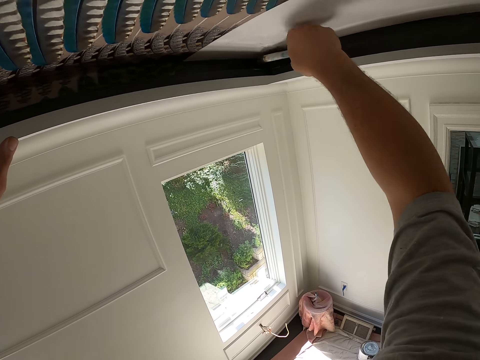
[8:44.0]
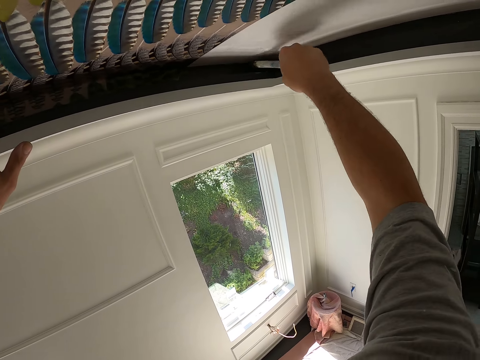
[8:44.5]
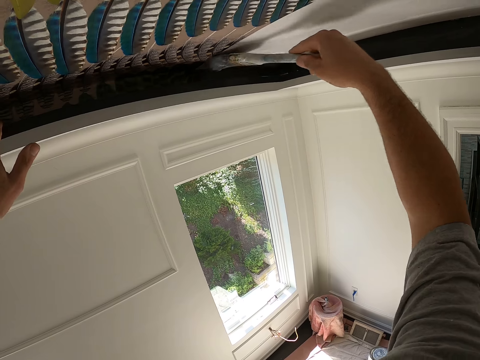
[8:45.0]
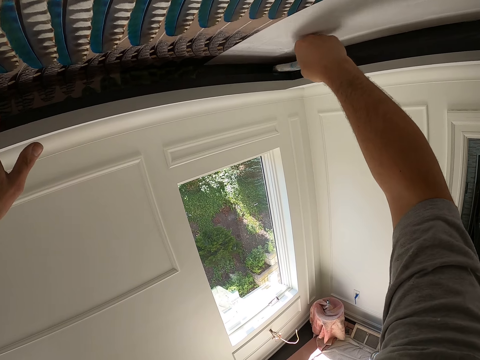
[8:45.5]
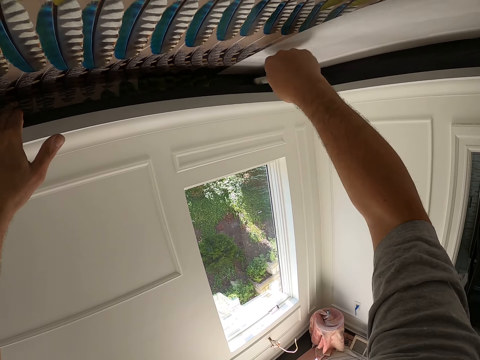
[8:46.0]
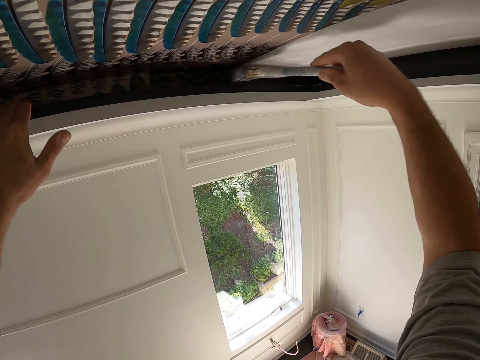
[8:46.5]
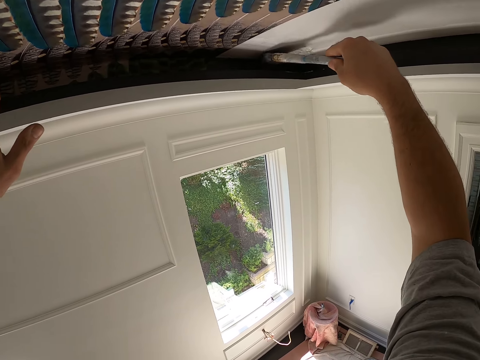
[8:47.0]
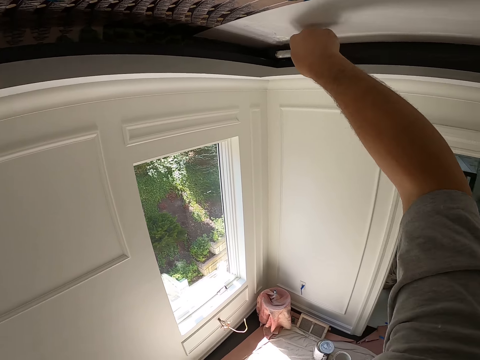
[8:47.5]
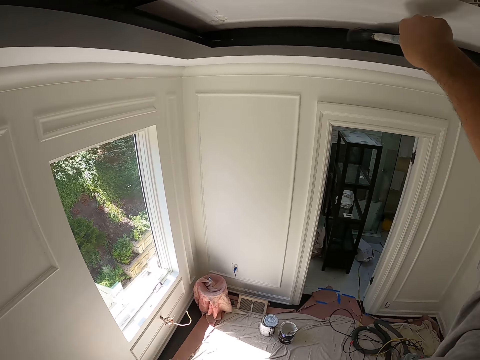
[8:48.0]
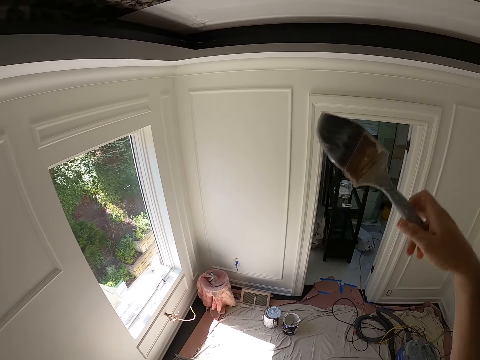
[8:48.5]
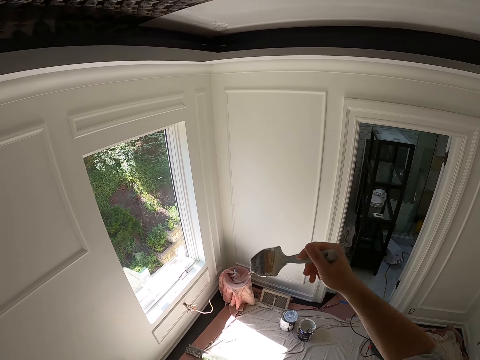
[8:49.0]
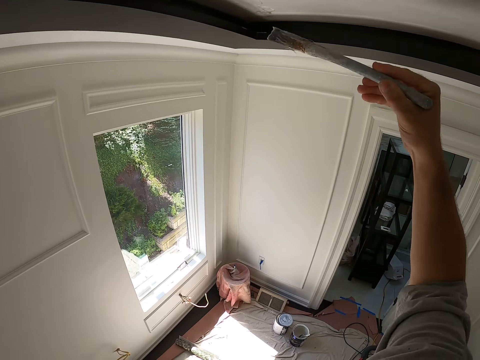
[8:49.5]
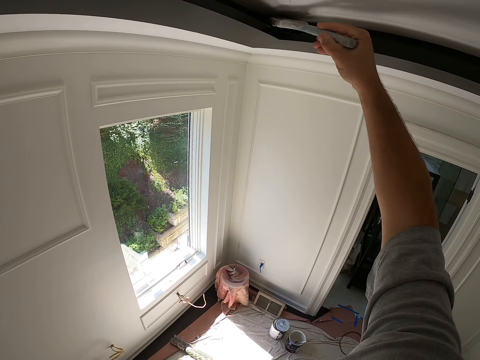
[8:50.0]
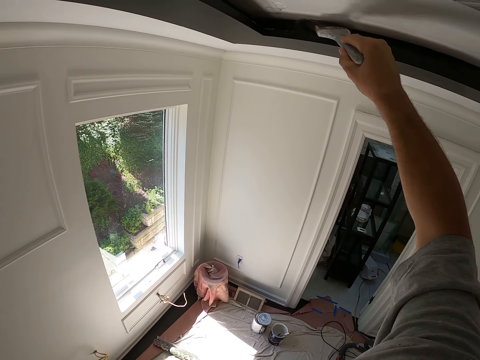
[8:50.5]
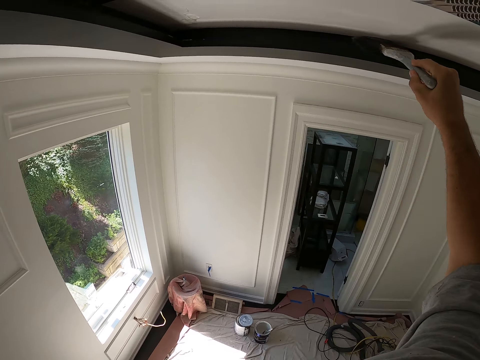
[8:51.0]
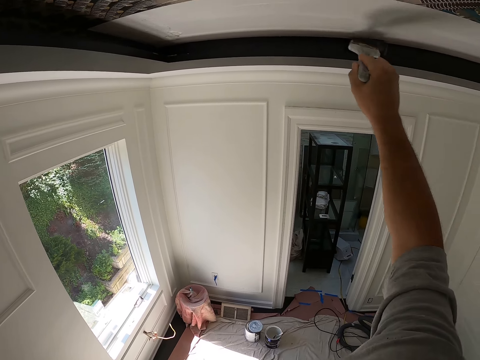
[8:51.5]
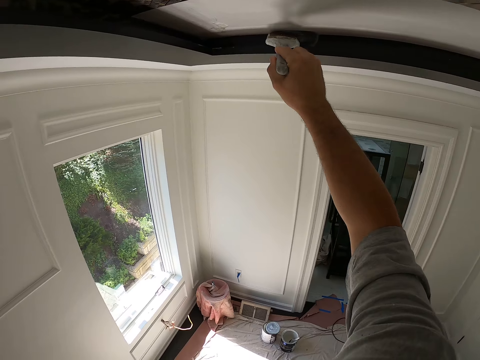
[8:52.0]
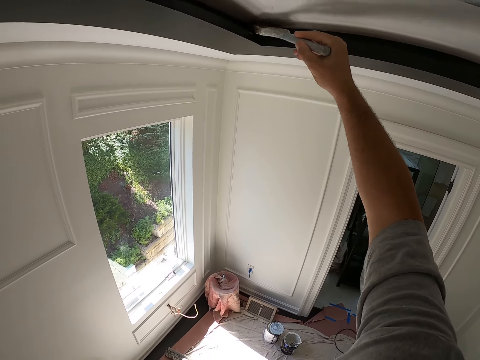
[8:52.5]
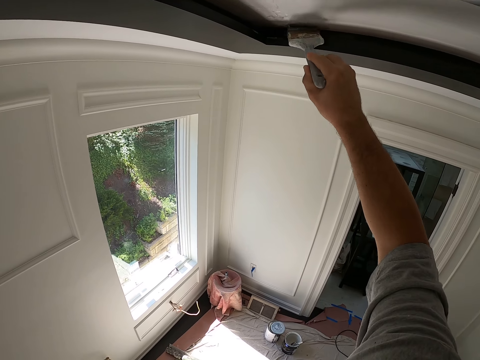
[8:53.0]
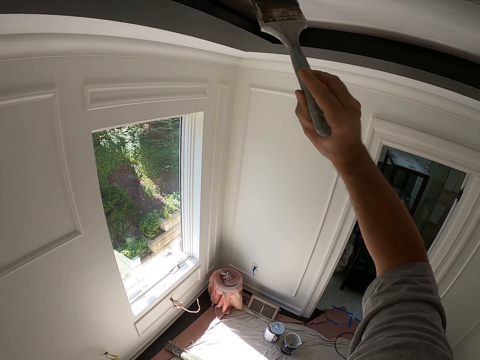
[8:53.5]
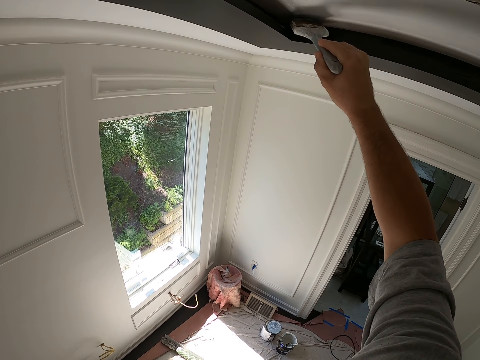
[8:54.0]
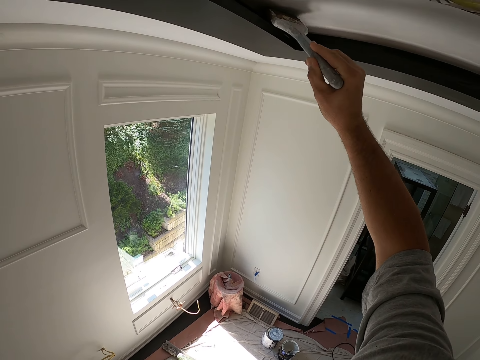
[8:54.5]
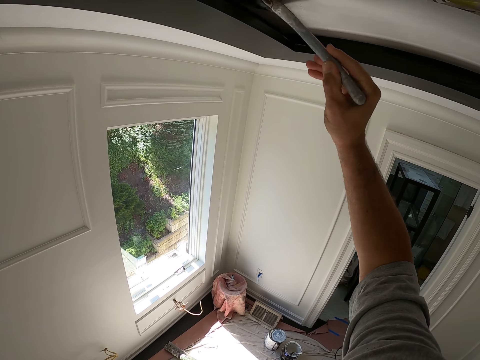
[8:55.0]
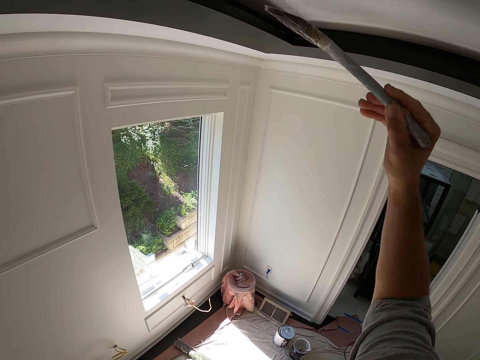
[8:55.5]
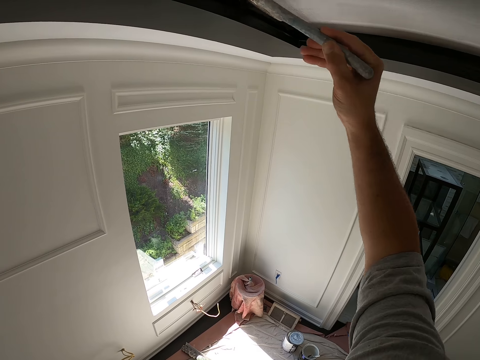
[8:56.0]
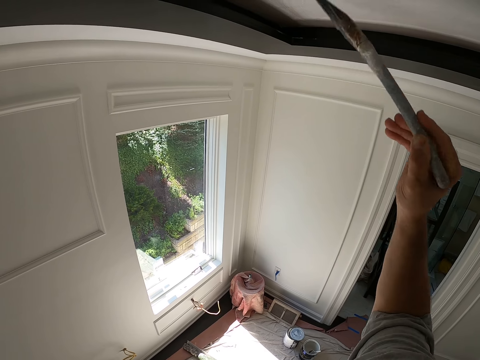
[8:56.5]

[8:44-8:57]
The camera wearer paints the ceiling board.

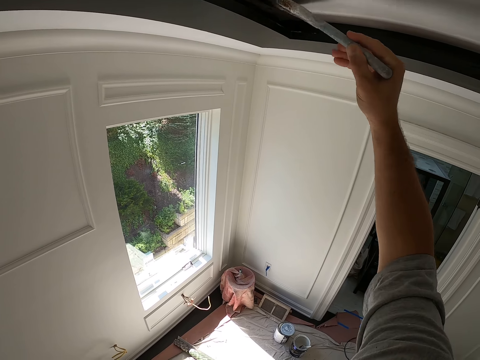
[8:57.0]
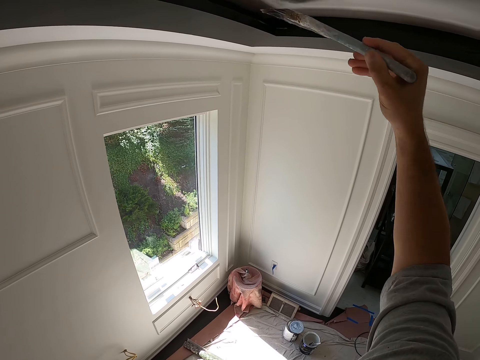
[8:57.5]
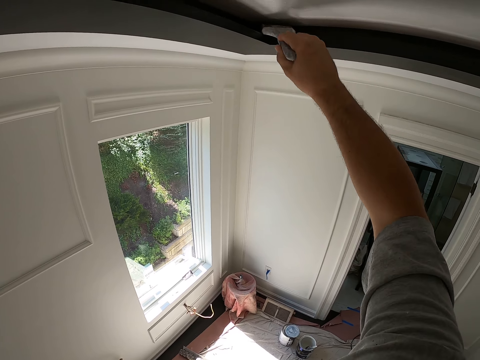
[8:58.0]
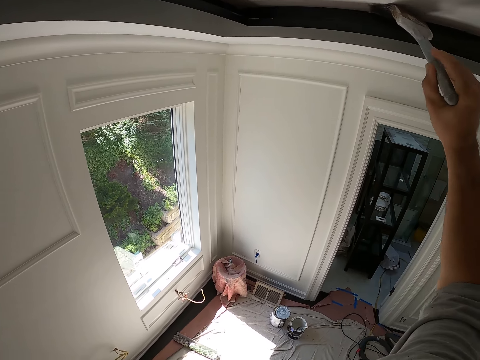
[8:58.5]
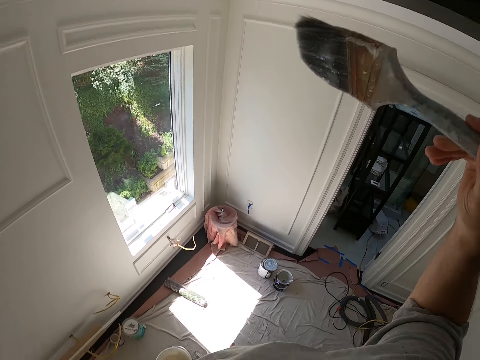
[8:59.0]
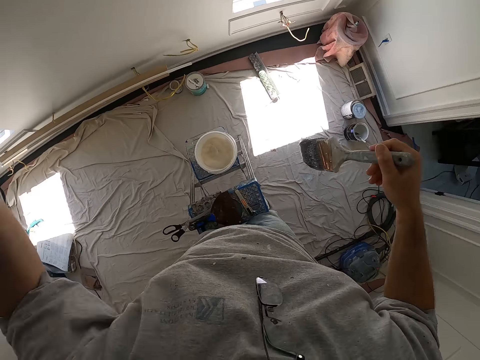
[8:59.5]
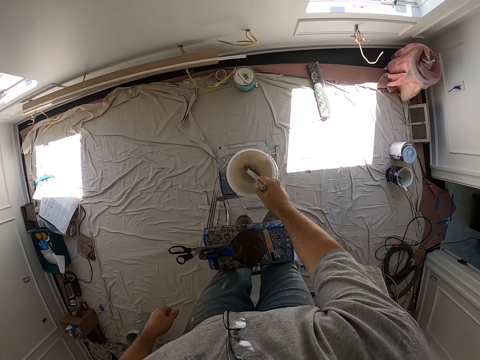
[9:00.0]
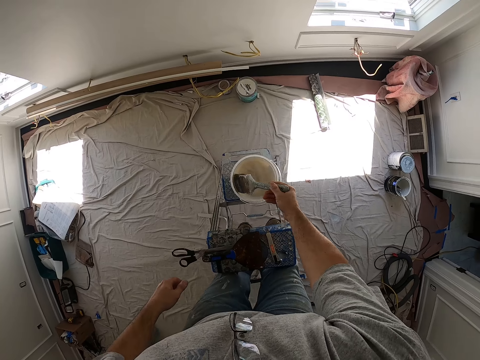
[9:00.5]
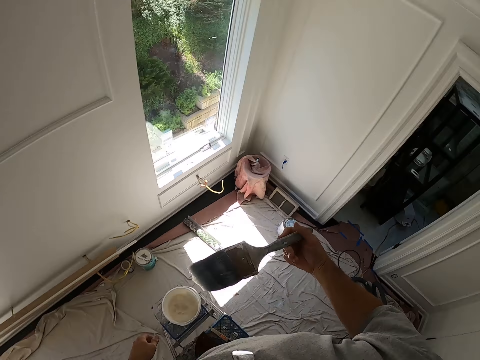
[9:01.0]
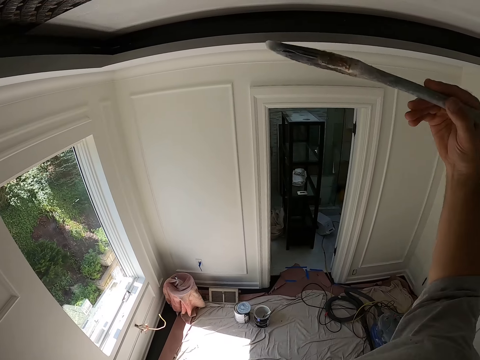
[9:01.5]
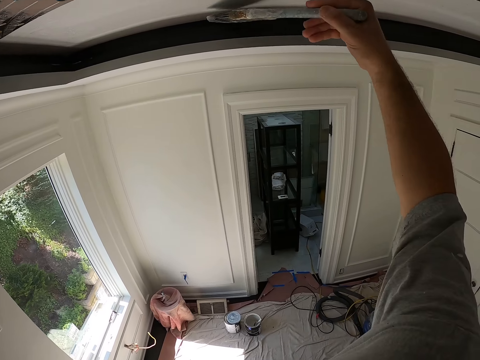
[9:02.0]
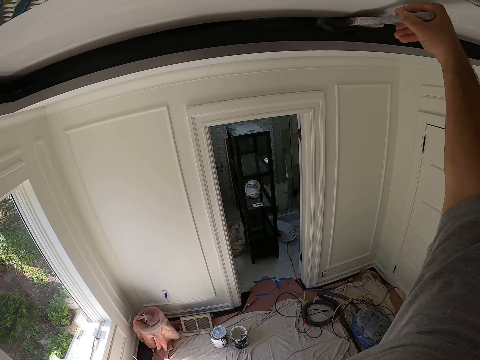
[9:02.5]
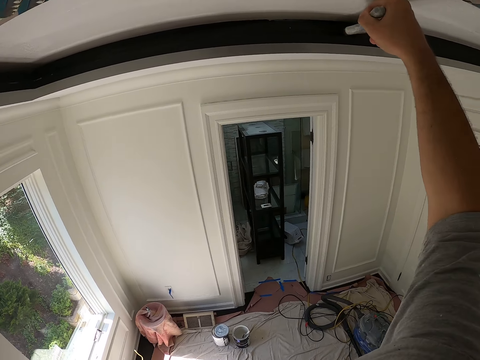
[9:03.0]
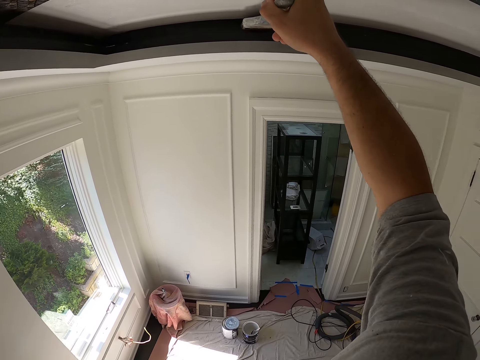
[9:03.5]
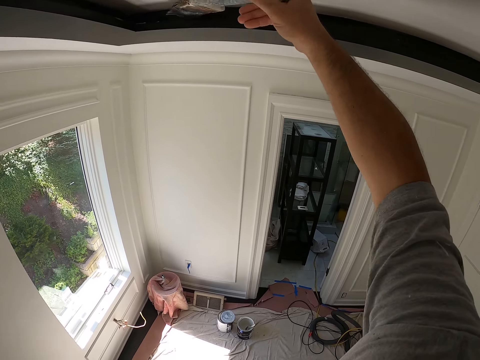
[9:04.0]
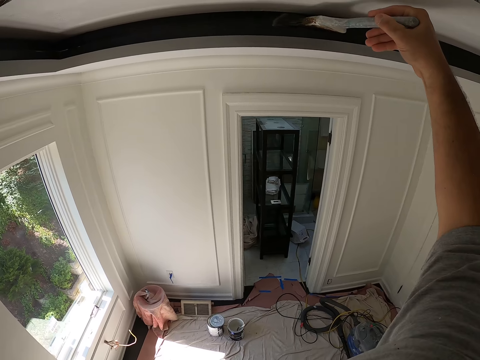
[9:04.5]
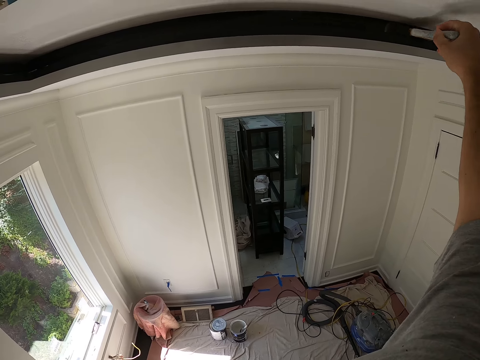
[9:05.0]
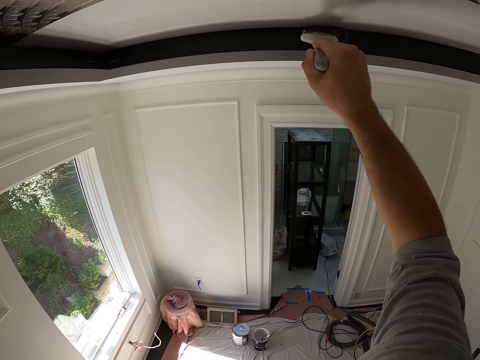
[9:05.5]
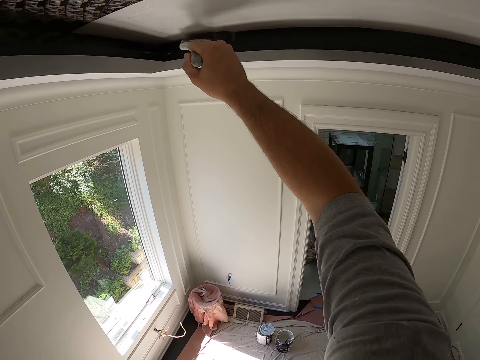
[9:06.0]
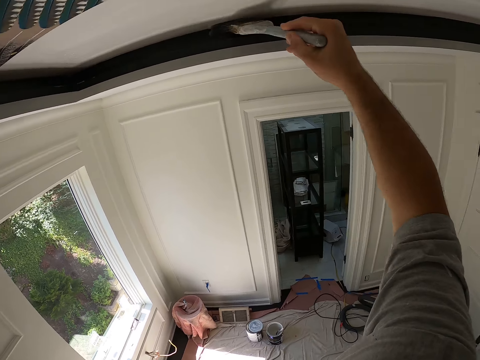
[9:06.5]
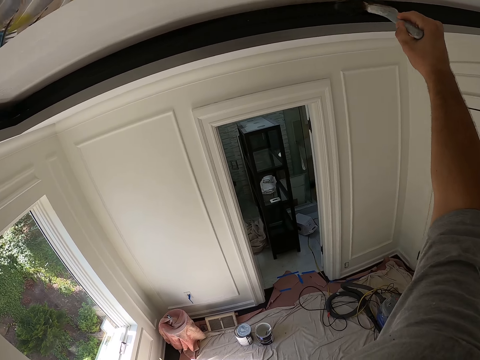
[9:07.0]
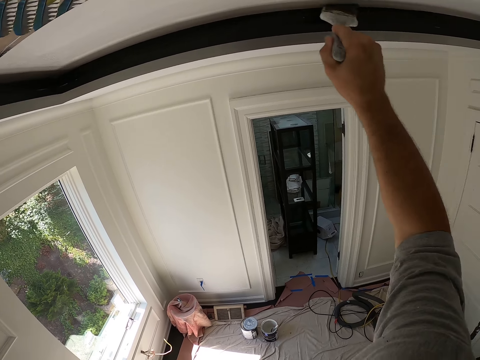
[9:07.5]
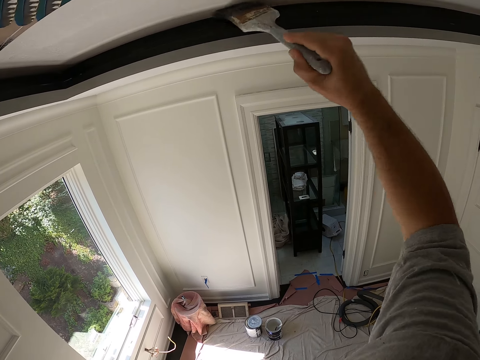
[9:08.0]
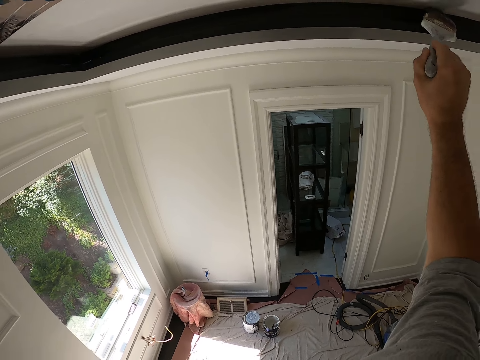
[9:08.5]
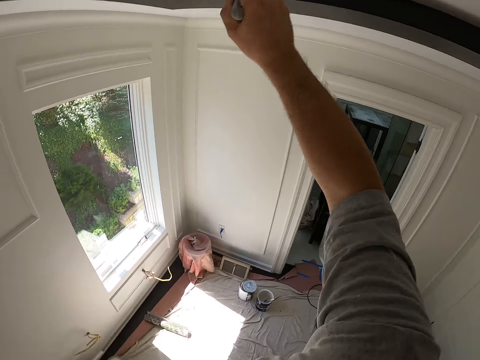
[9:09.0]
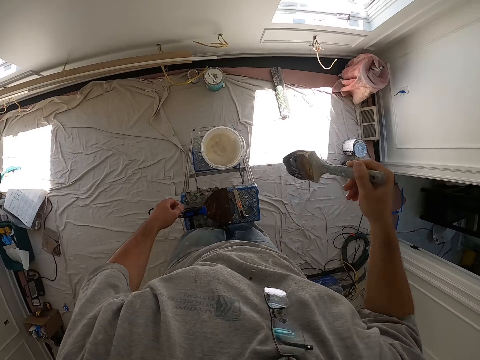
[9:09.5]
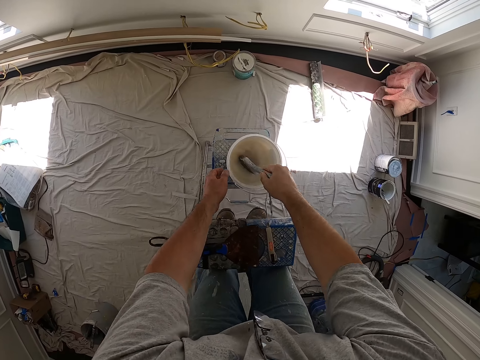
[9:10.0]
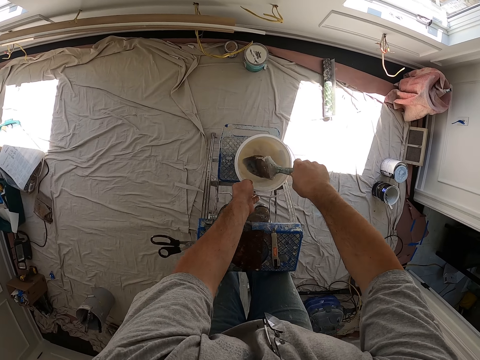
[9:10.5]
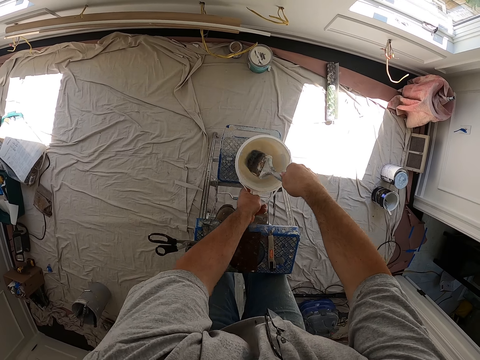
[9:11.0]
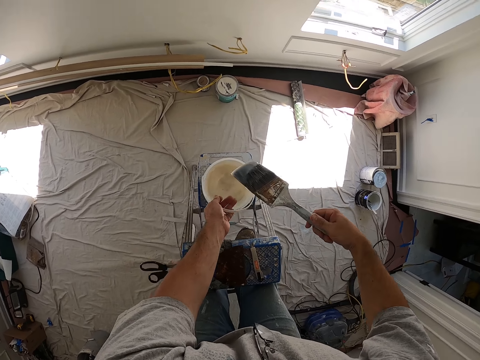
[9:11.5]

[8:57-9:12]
The camera wearer dips the paint brush into the paint bucket. They continue painting the inner part of the ceiling with the paint brush. They dip the paint brush into the paint bucket again.
